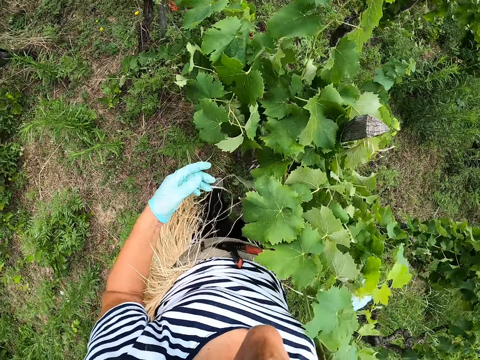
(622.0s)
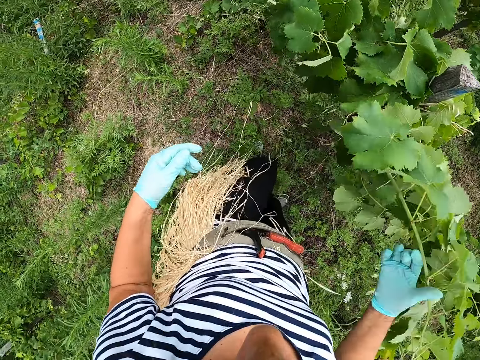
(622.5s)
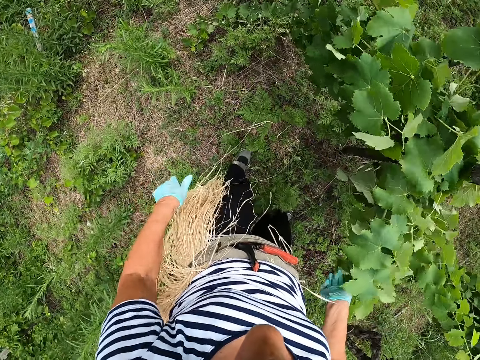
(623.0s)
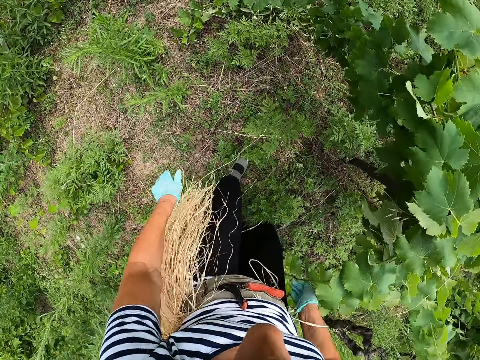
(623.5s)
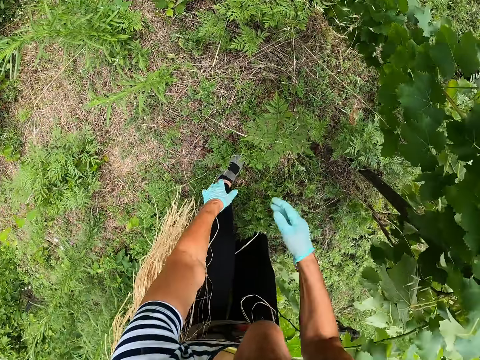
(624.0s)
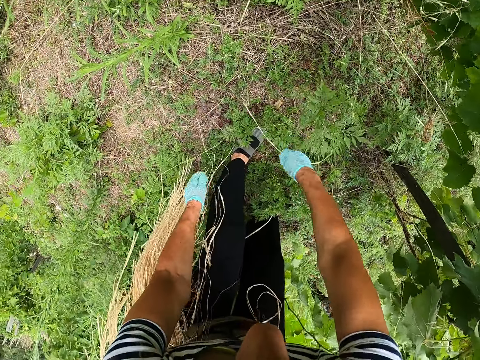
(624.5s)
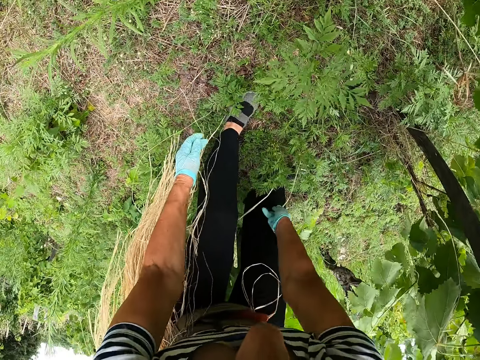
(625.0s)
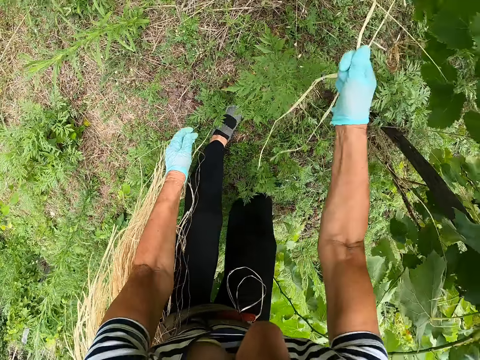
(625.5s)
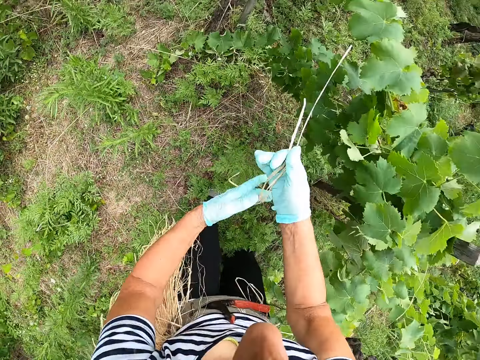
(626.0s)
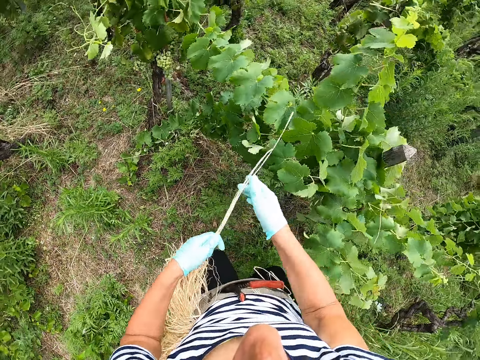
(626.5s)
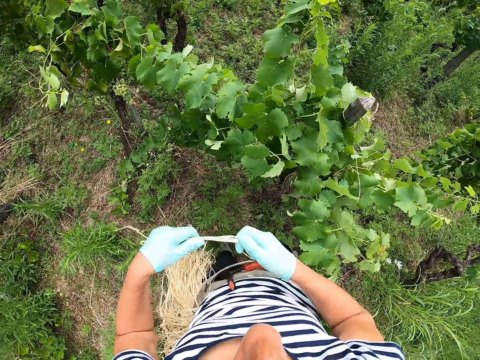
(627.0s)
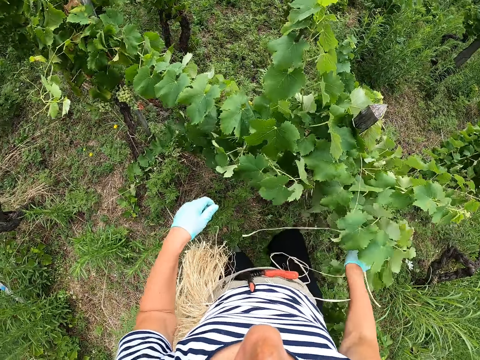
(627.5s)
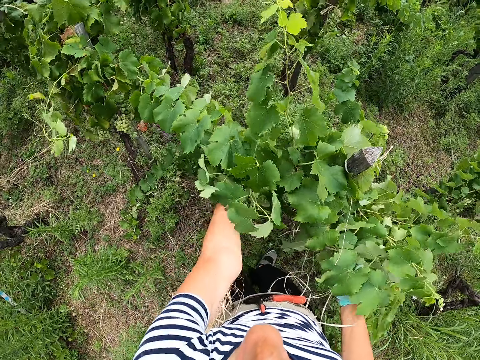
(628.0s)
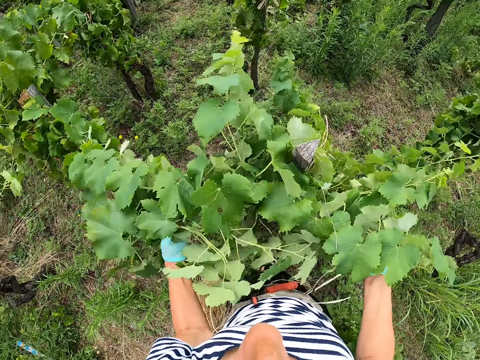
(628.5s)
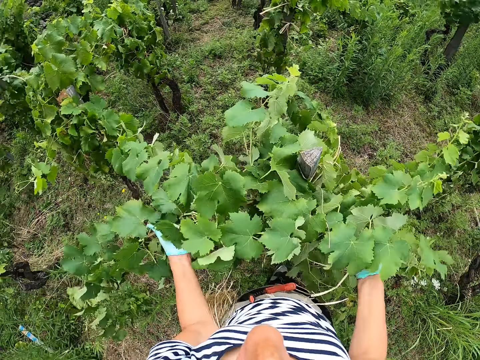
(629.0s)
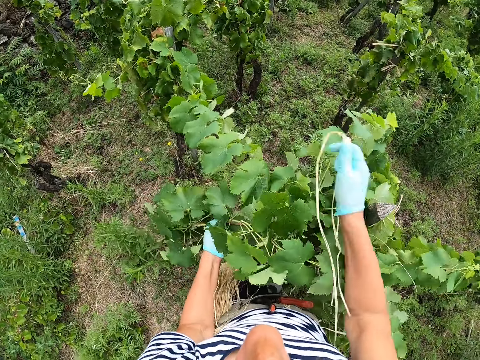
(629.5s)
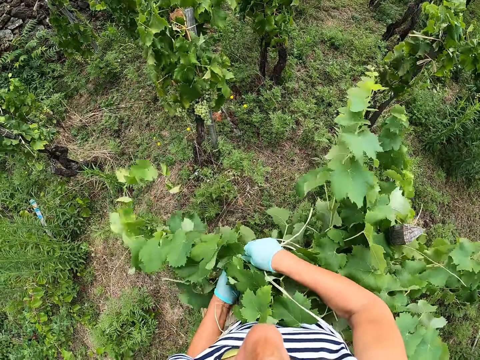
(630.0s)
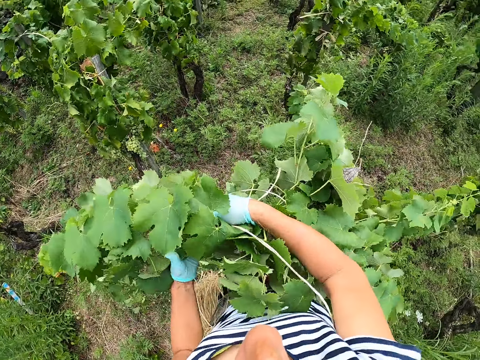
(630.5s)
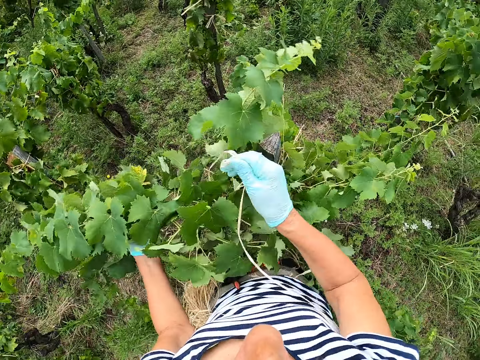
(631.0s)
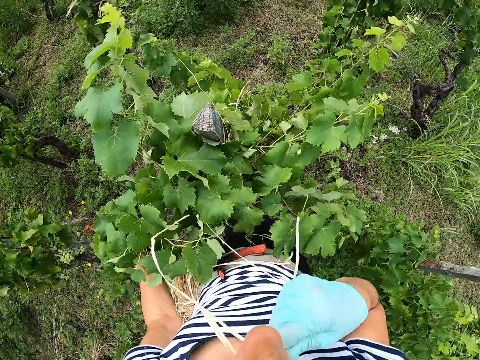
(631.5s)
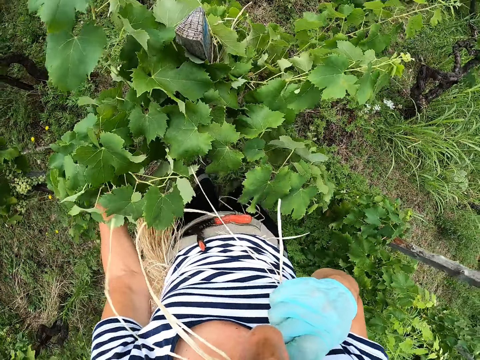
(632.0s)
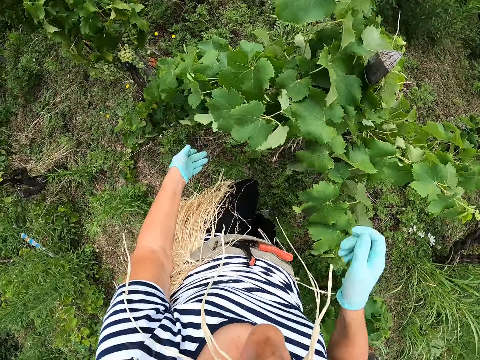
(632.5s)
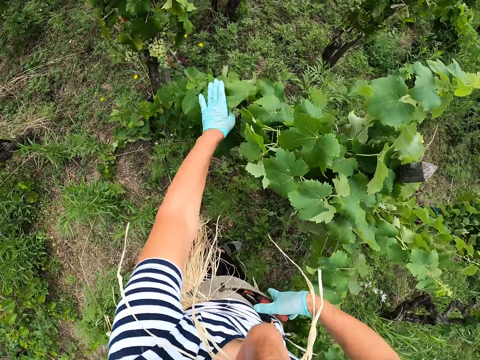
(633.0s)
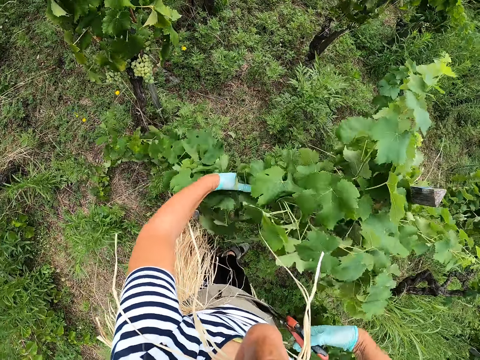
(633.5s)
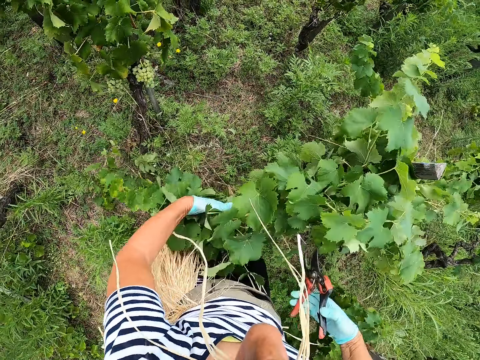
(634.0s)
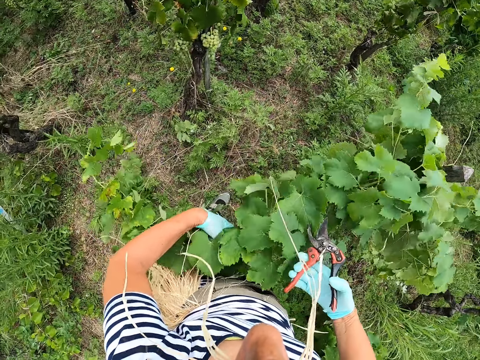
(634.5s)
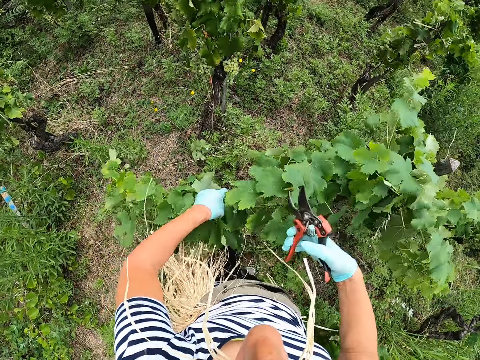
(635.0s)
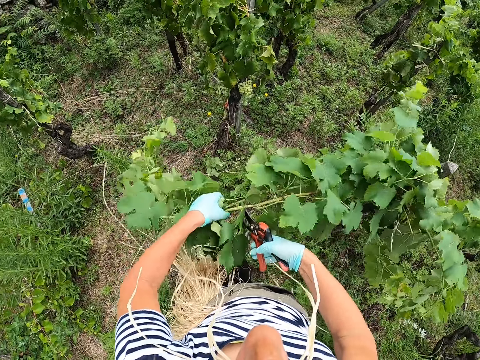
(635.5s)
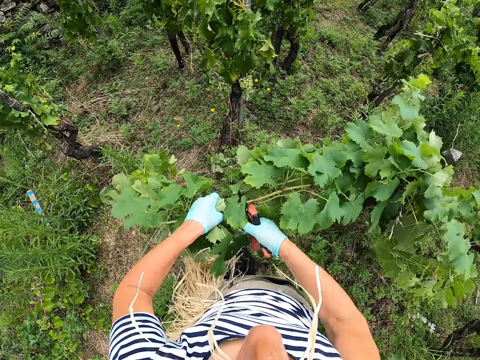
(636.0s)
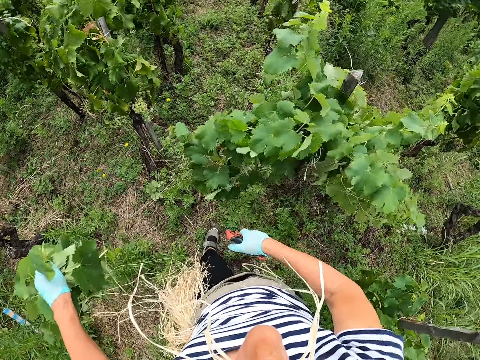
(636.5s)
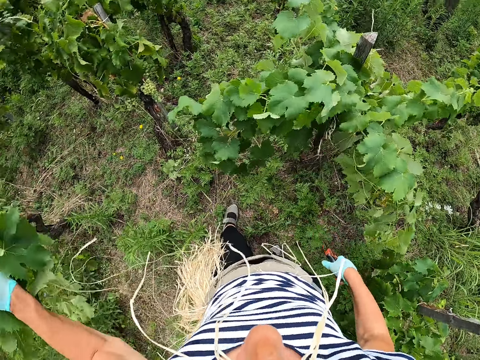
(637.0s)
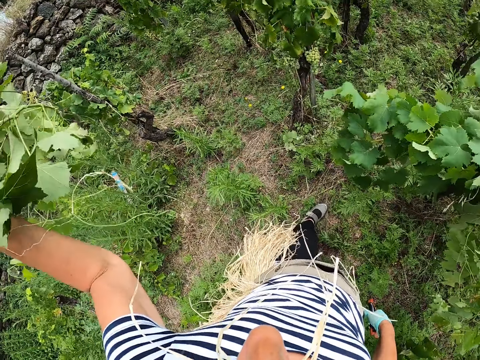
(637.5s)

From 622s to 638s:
The camera wearer bends to the ground and picks up fallen ropes. They tie grape leaves. They hold the plant together. They pick up a floral stem cutter from the pocket. They cut the grape leaves. They cut the stem of the branch.

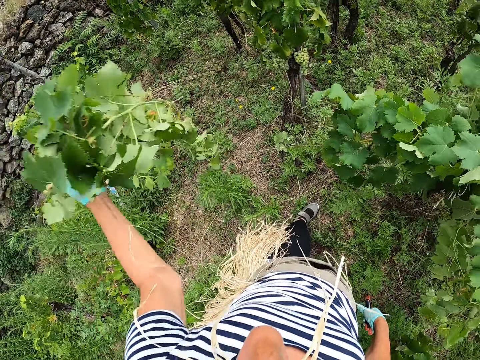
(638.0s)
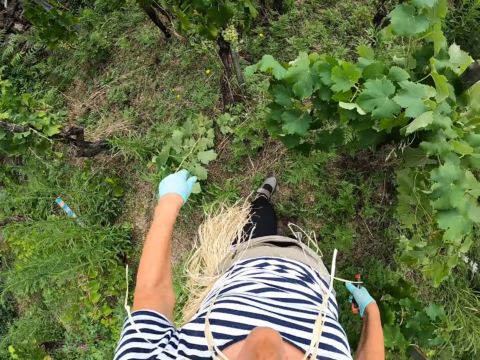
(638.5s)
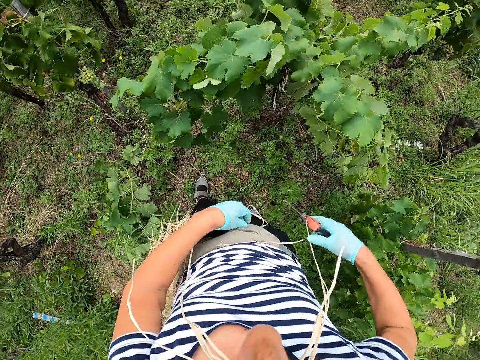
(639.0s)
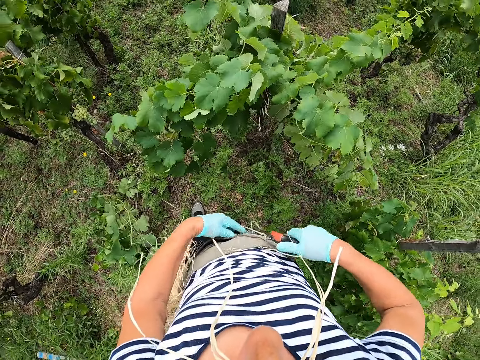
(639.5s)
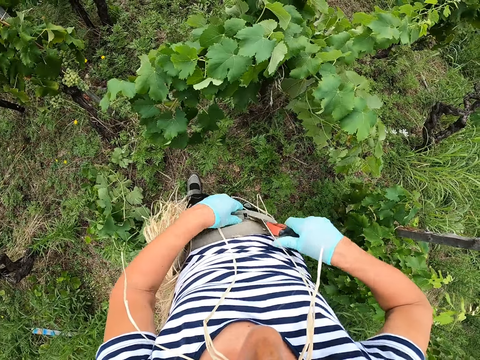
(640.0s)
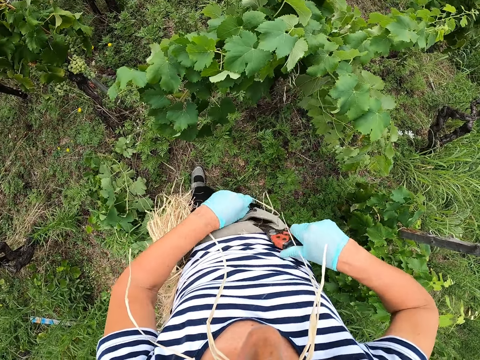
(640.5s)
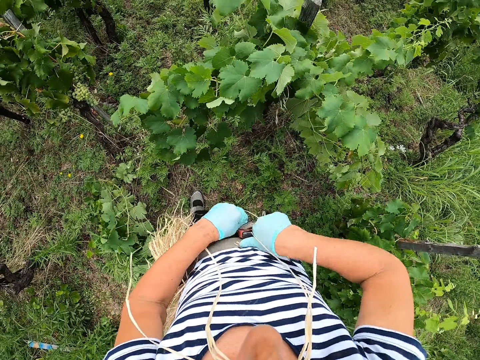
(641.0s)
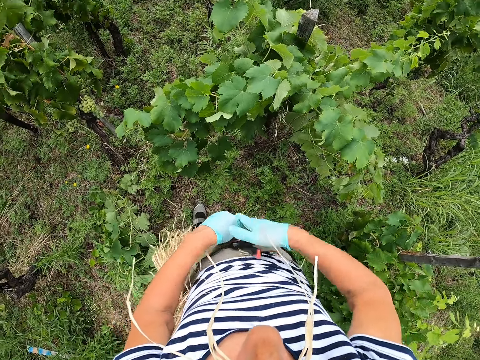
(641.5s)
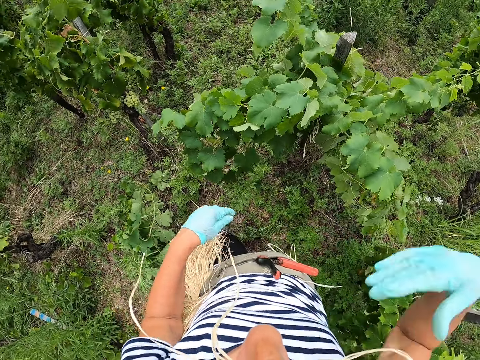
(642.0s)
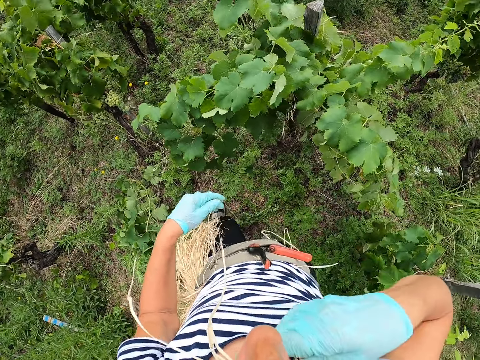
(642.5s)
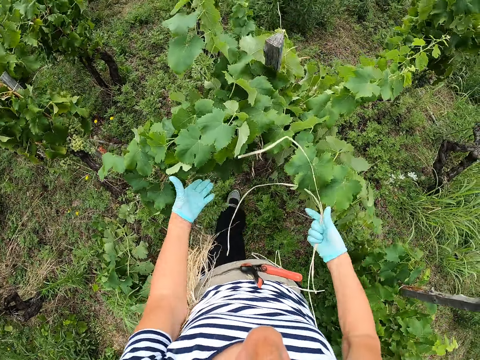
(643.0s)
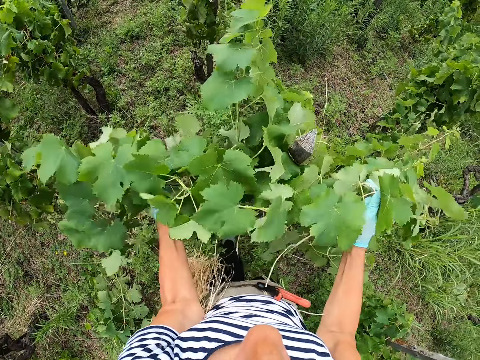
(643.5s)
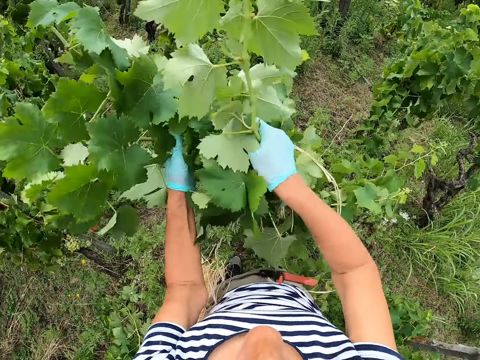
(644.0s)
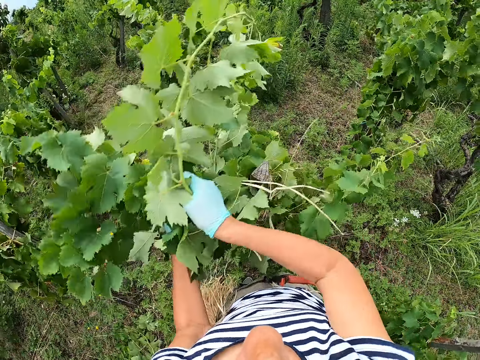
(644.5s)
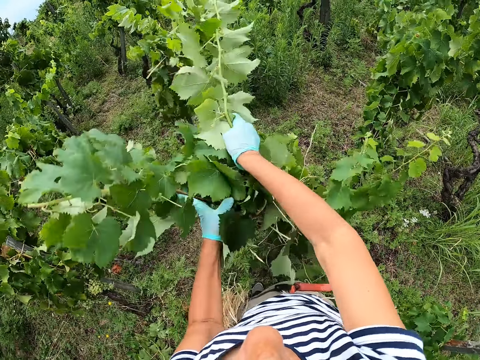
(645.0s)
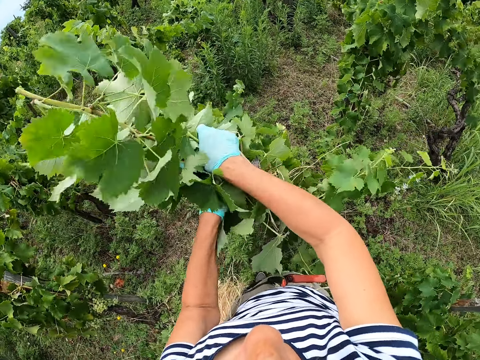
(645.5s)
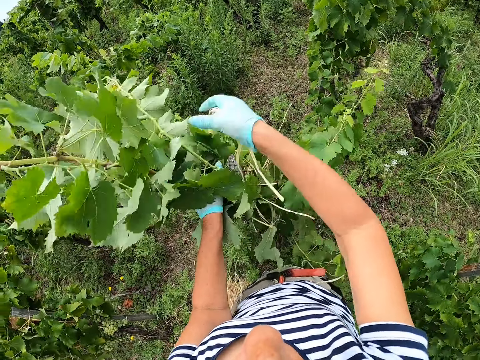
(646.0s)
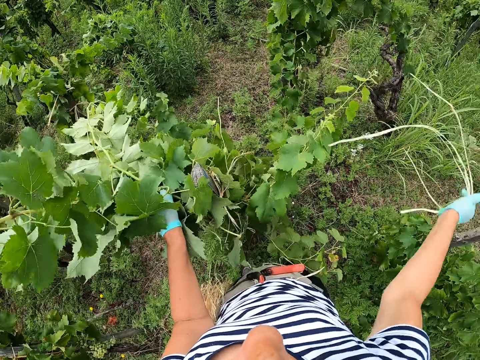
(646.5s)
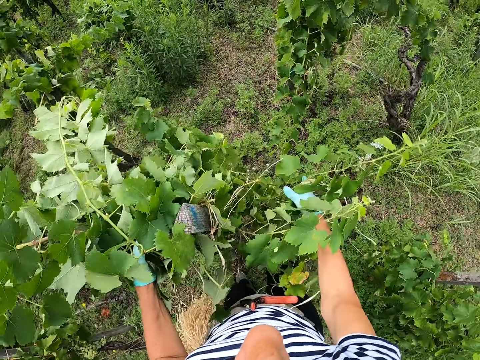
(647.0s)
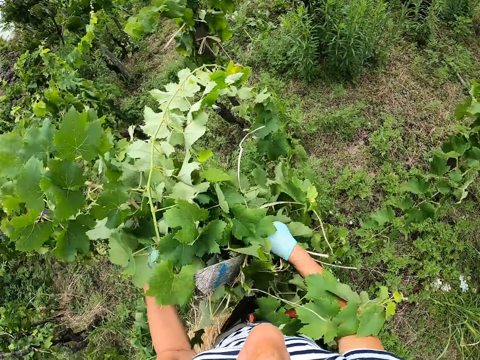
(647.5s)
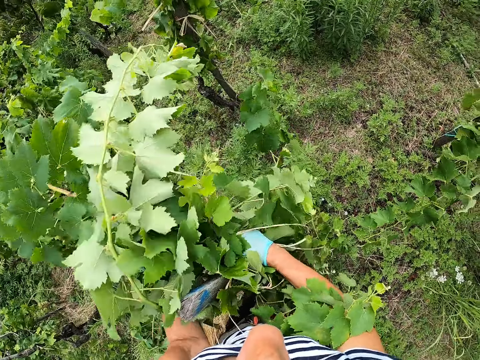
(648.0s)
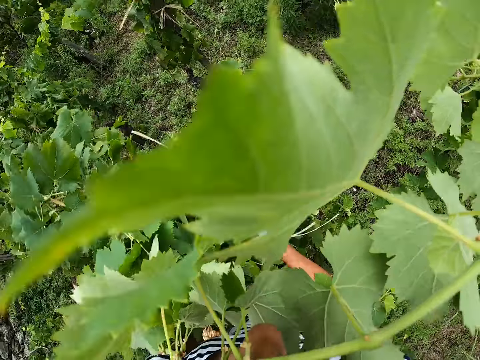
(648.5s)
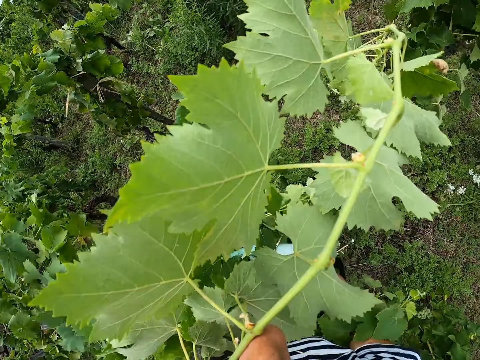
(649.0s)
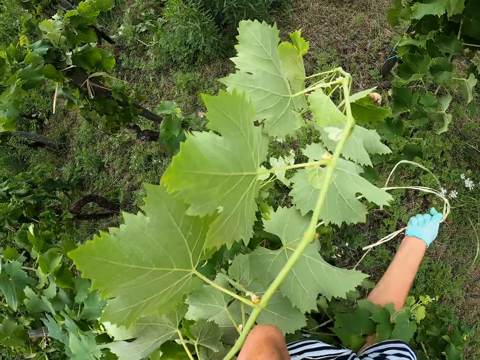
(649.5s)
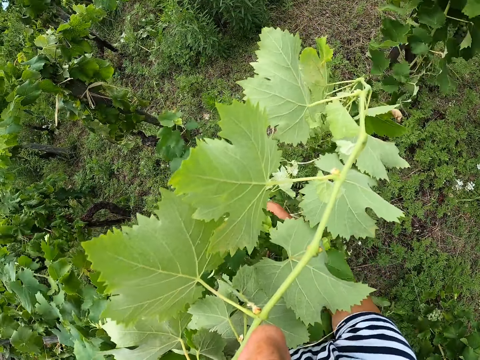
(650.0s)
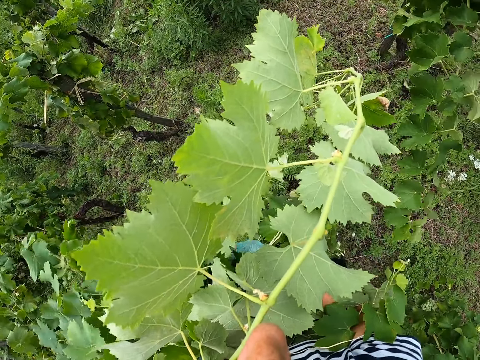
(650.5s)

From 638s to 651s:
The camera wearer throws the grape leaves on the floor. They put the floral stem cutter under the belt. They hold branches of a plant towards the wooden support stick. They pull the grape leaves. They tie the grape leaves.
